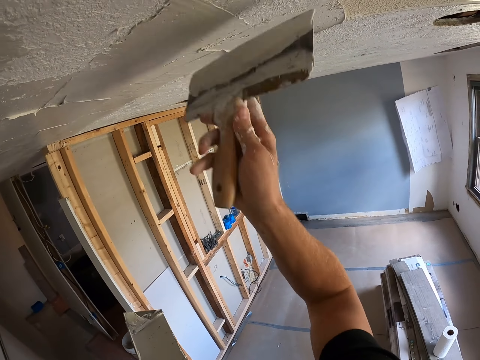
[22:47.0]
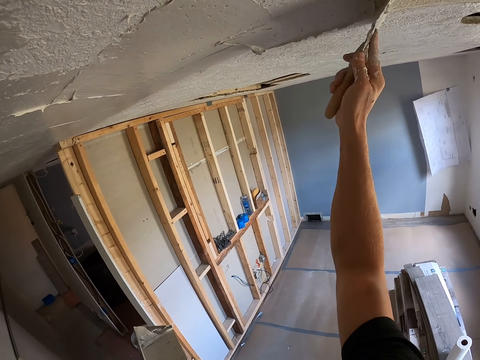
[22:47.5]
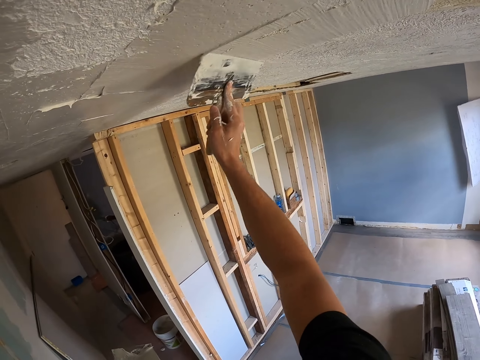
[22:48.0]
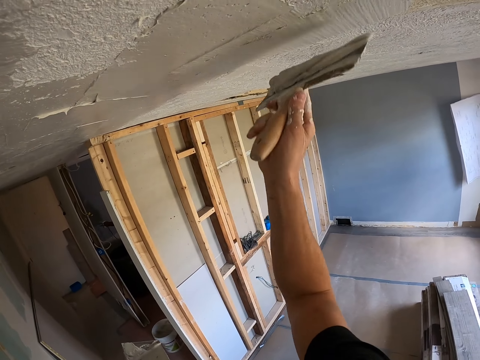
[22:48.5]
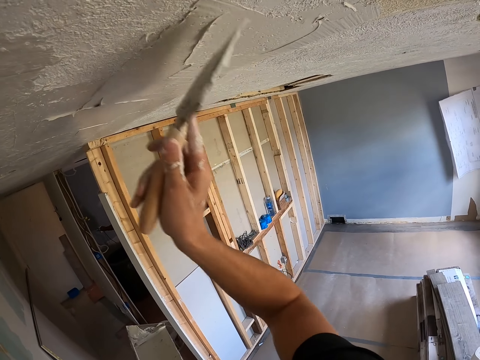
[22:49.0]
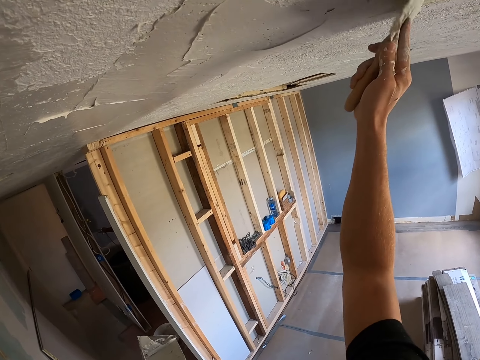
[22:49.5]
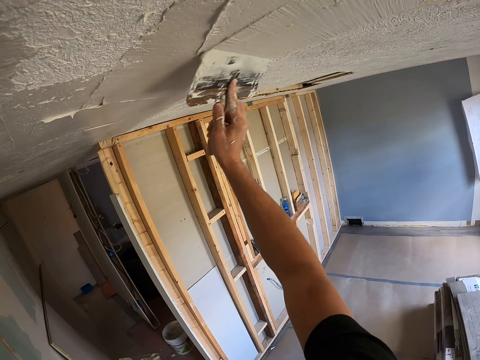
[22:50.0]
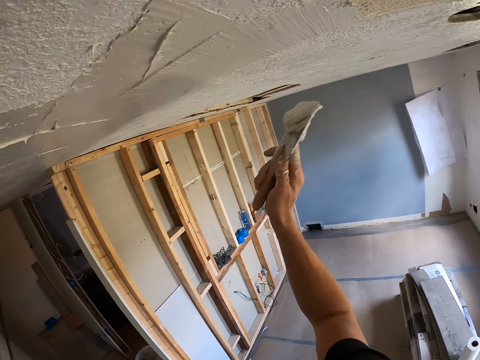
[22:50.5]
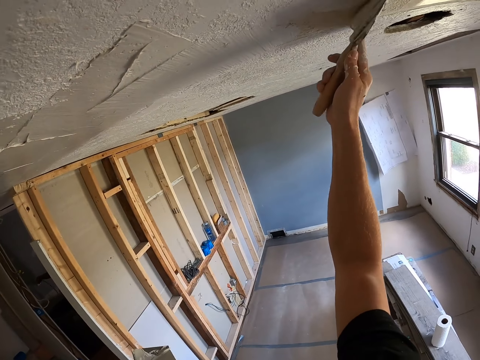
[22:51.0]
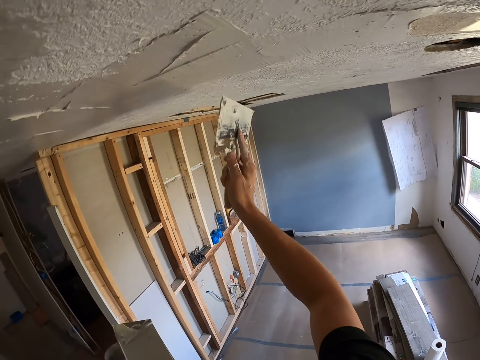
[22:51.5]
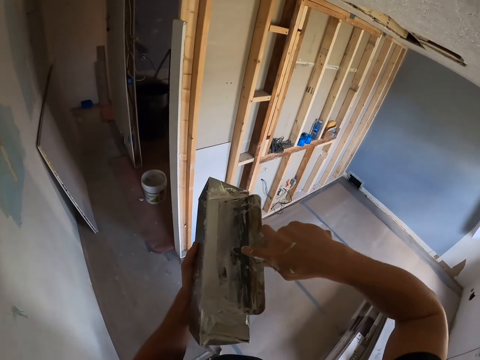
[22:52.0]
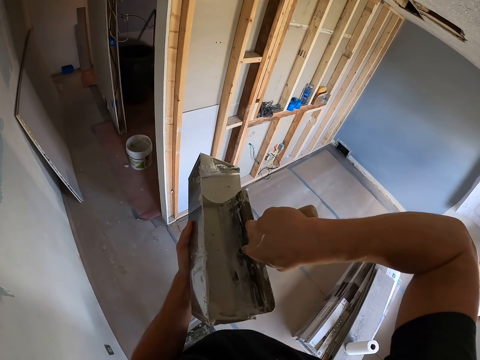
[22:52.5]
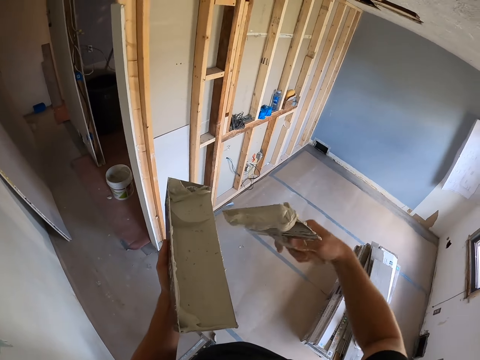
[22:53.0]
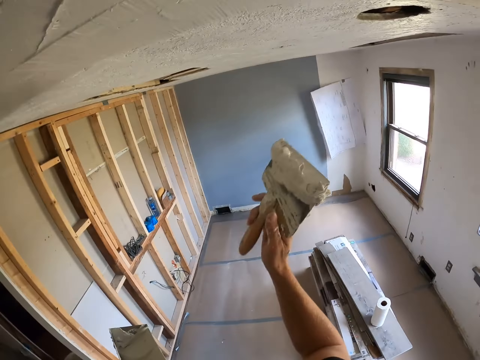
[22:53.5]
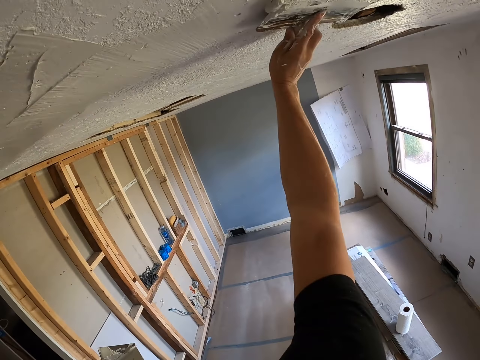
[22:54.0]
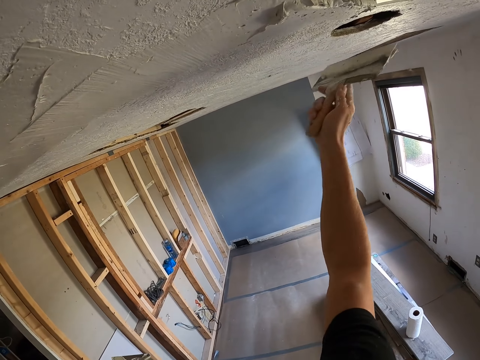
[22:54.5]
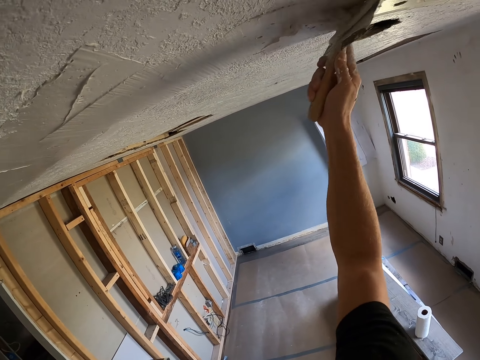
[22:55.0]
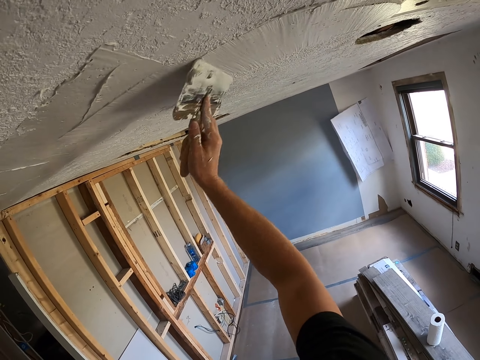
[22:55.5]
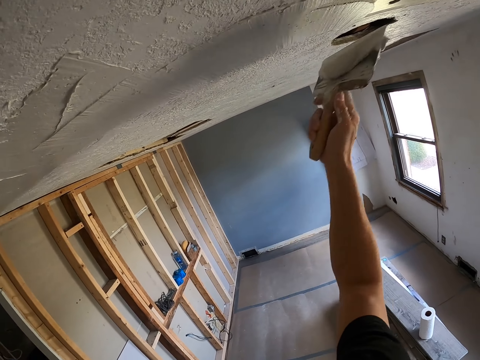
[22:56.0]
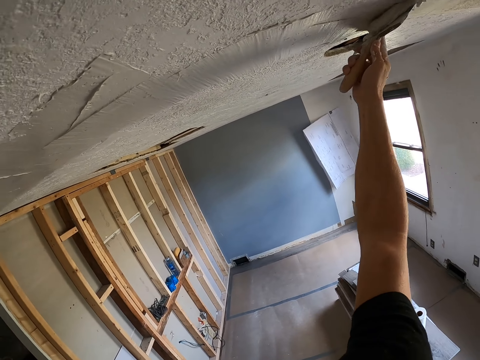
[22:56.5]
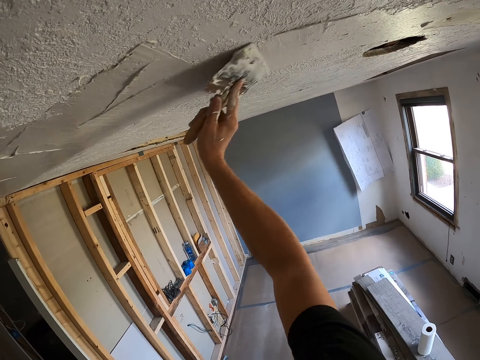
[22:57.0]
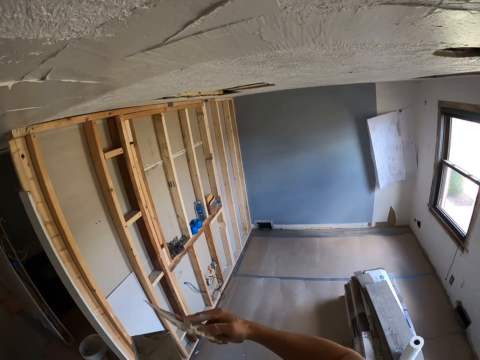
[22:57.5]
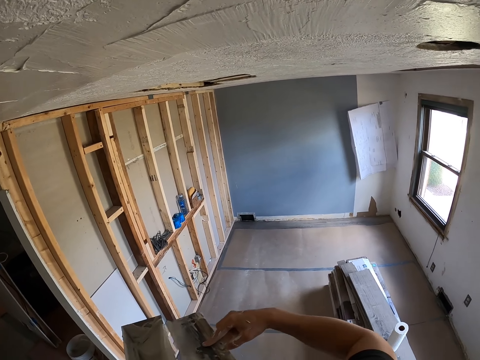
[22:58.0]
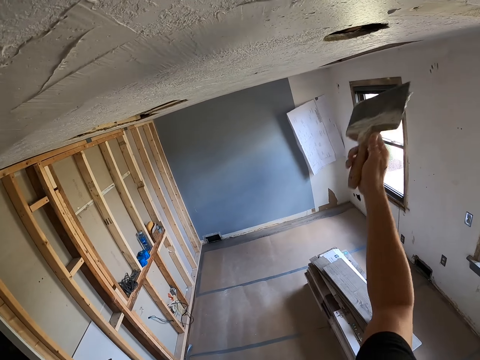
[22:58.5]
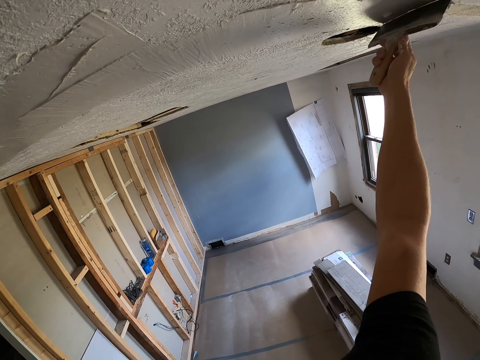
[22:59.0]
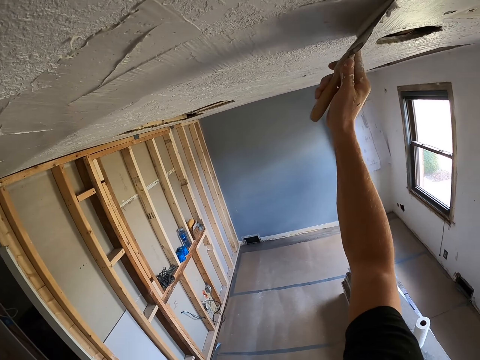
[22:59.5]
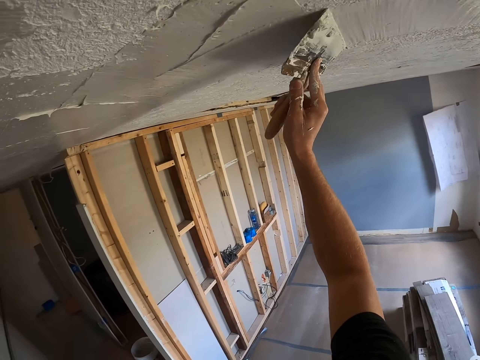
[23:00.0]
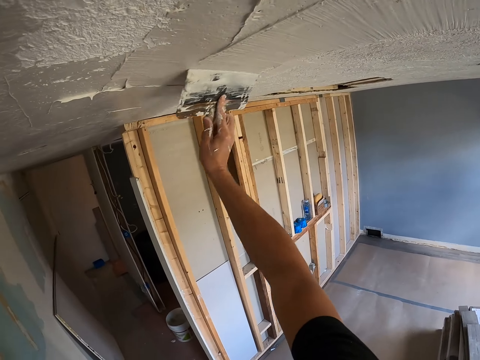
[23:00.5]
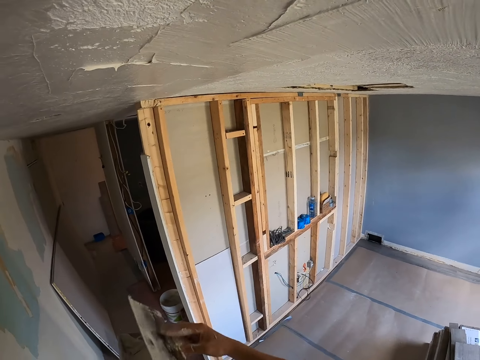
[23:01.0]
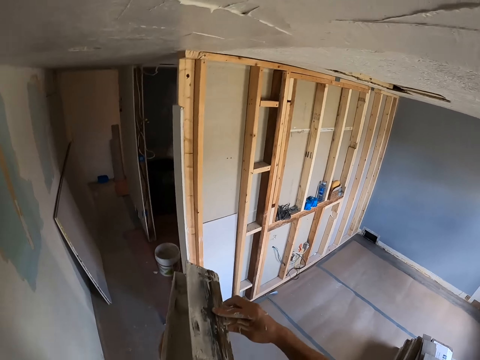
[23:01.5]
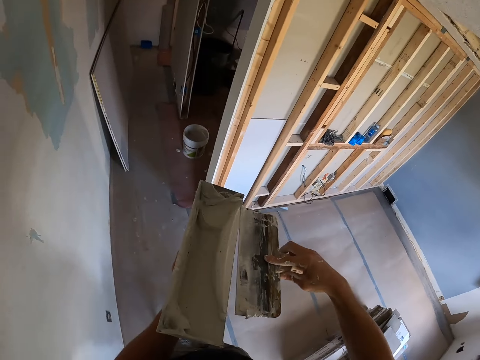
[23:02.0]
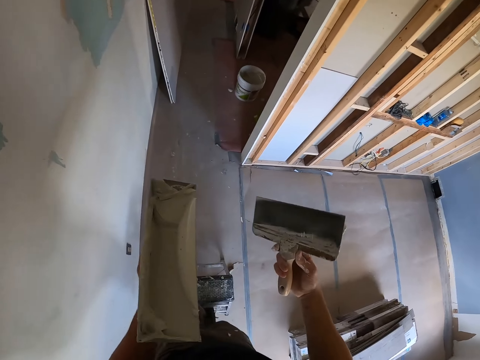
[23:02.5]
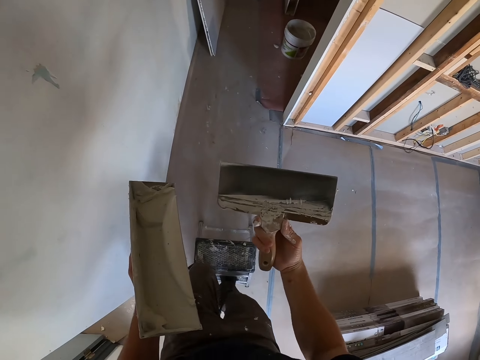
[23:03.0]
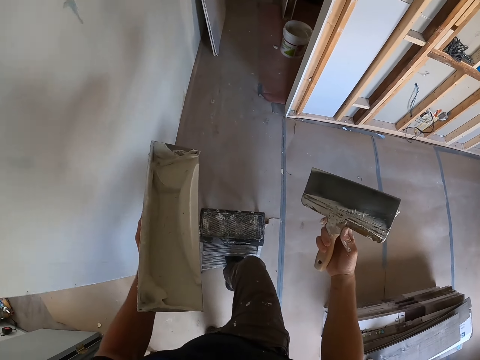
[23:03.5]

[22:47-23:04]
The camera wearer applies filler on the wall. They paint the ceiling. They scoop the filler. They dip the brush in paint. They paint the ceiling. They apply the filler on the wall. They dip the brush in paint. They scoop the filler. They apply the filler on the wall. They paint the ceiling. They dip the brush in paint. They scoop the filler.

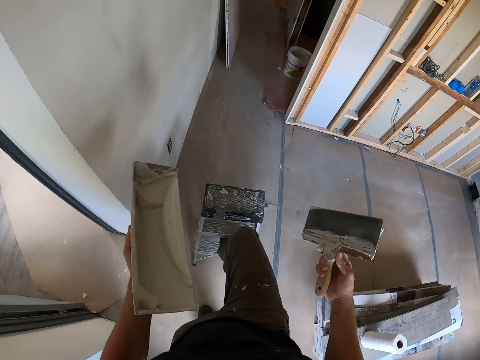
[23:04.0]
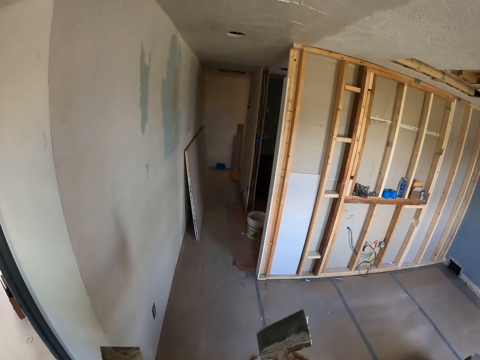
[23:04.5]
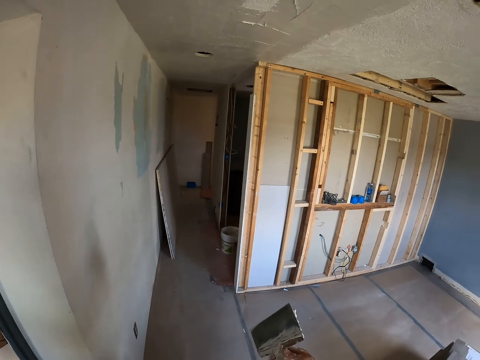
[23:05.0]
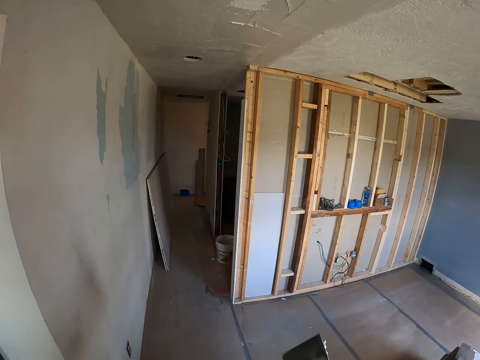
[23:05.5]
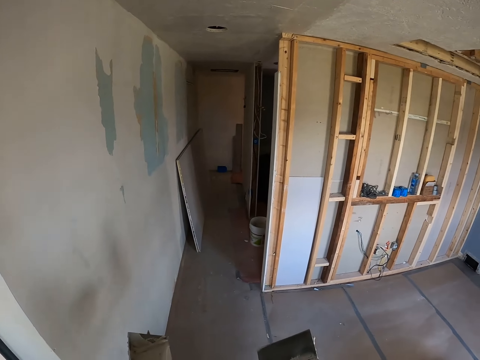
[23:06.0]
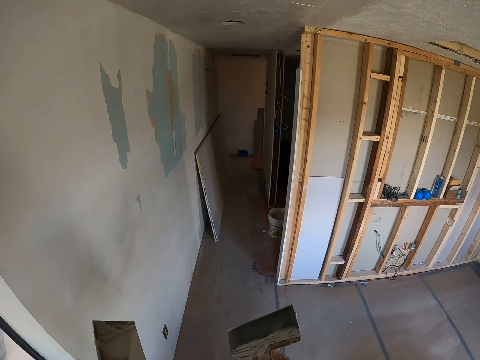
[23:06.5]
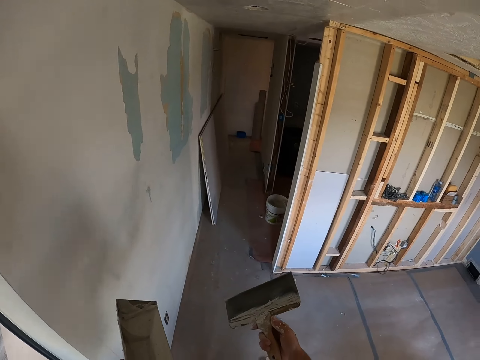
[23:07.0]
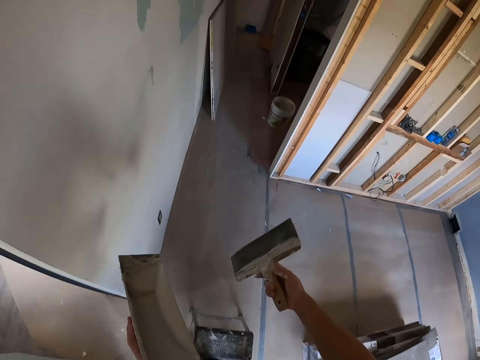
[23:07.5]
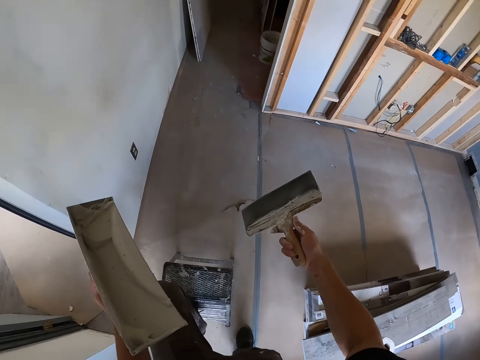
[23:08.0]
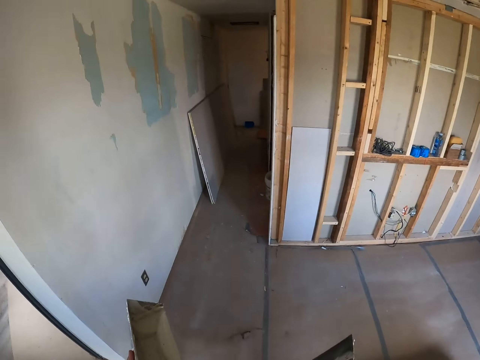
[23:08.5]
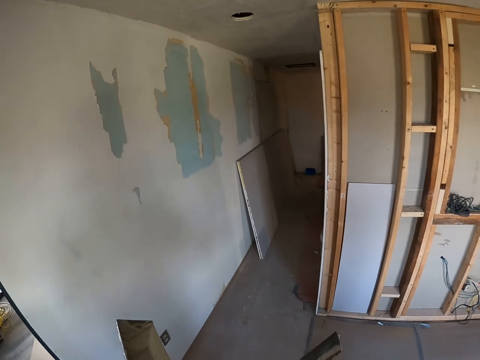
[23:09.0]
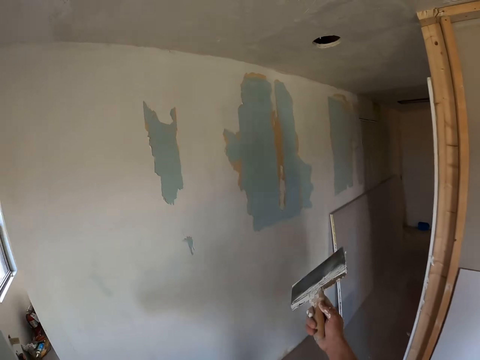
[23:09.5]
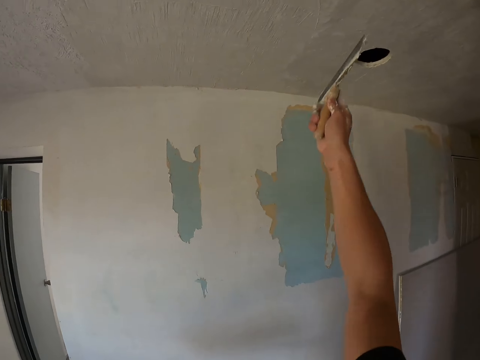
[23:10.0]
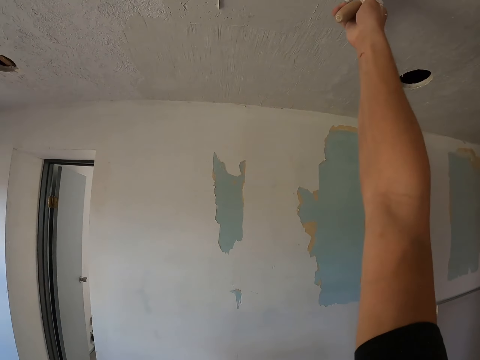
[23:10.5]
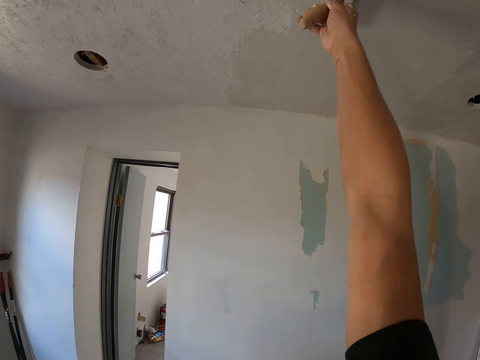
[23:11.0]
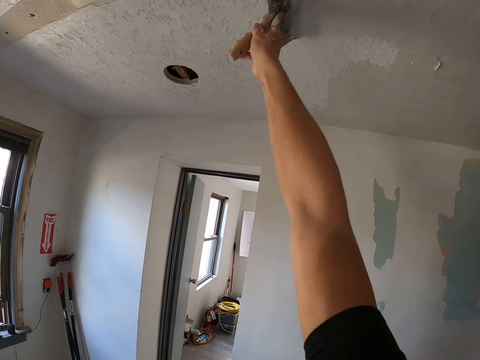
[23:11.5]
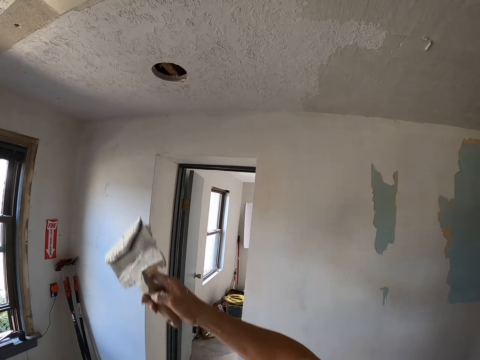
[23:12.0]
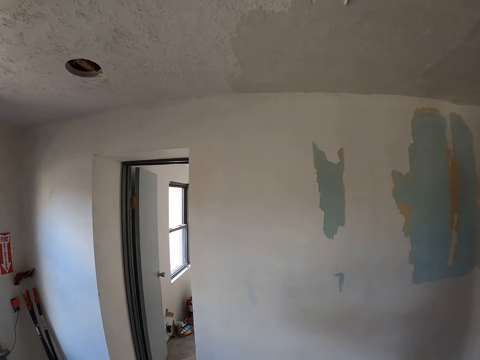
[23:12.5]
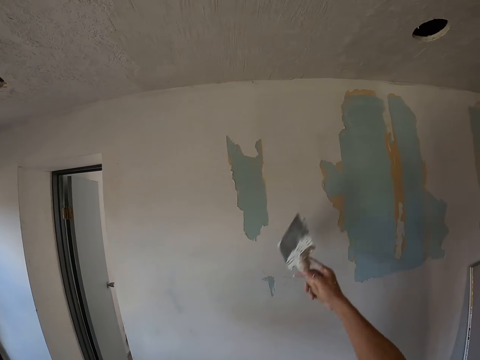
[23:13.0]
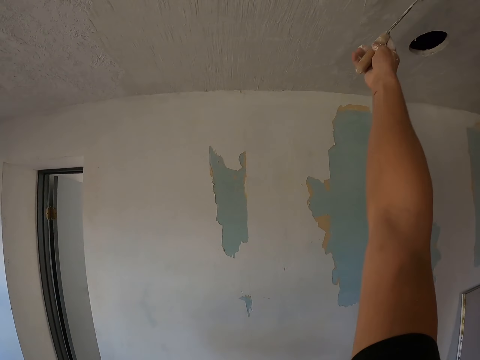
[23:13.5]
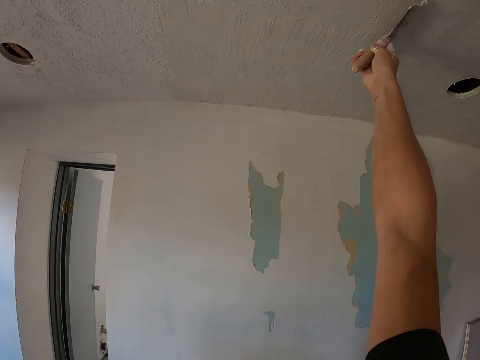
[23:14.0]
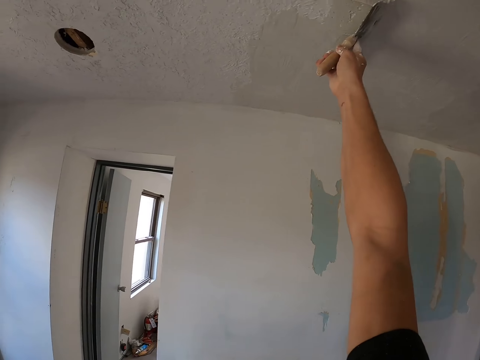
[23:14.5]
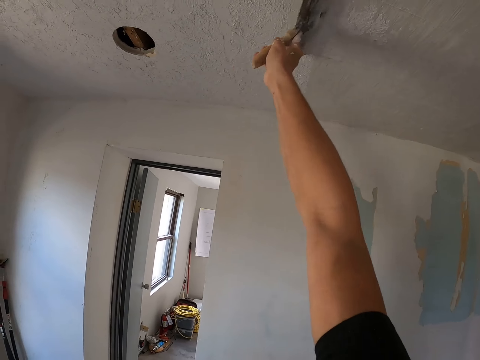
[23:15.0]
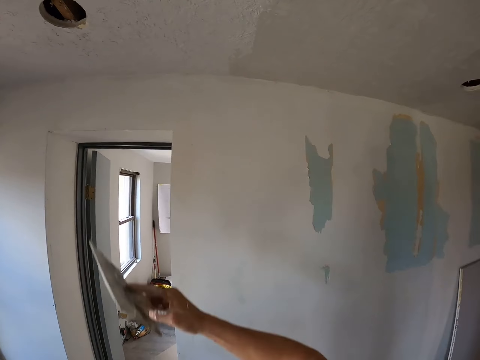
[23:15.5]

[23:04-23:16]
The camera wearer drags the stool or ladder on the floor. They apply filler on the wall. They paint the ceiling.
